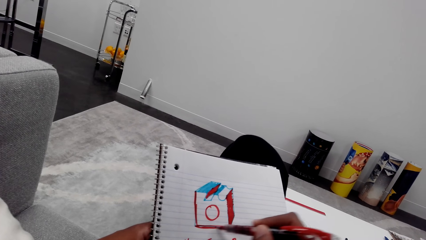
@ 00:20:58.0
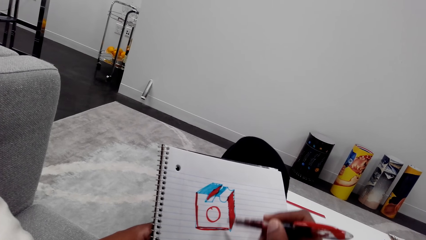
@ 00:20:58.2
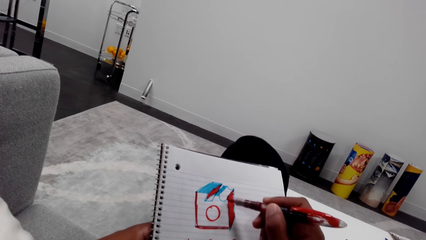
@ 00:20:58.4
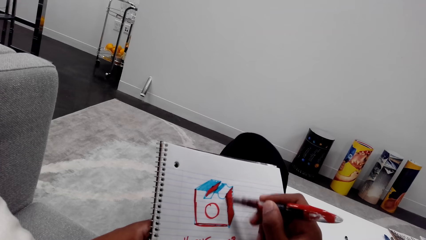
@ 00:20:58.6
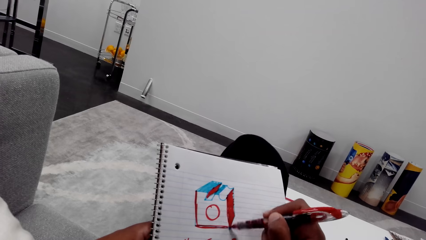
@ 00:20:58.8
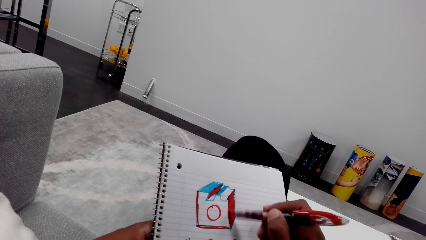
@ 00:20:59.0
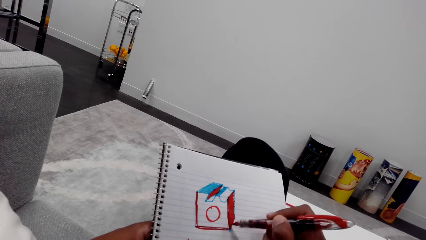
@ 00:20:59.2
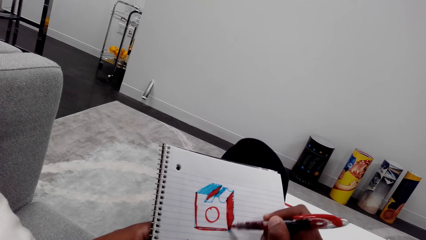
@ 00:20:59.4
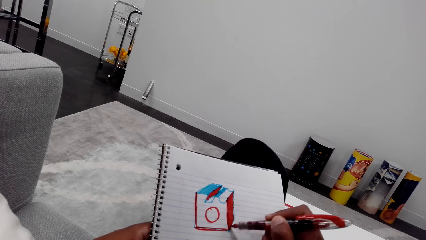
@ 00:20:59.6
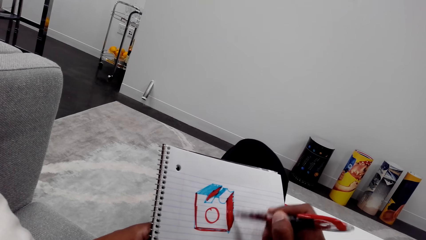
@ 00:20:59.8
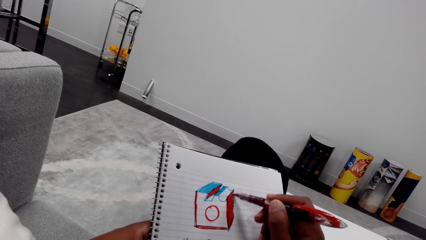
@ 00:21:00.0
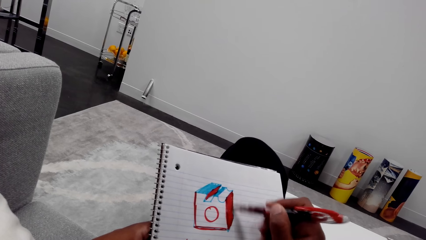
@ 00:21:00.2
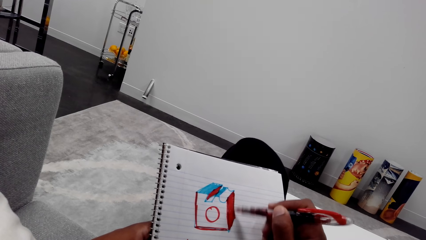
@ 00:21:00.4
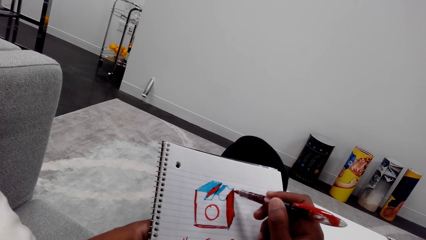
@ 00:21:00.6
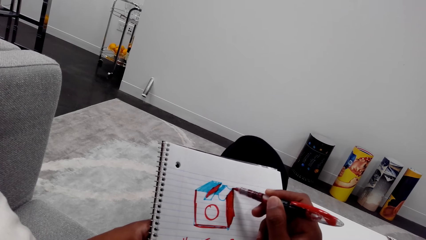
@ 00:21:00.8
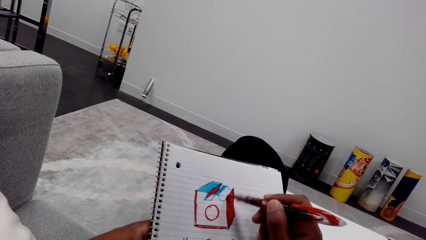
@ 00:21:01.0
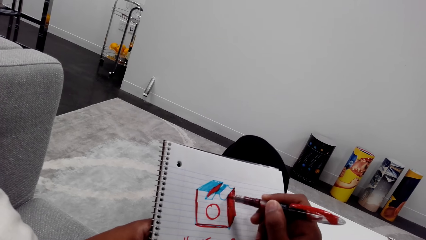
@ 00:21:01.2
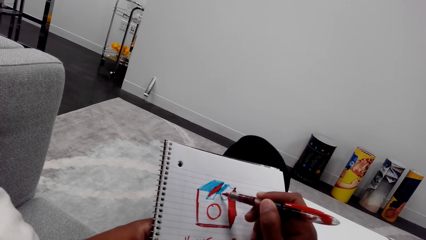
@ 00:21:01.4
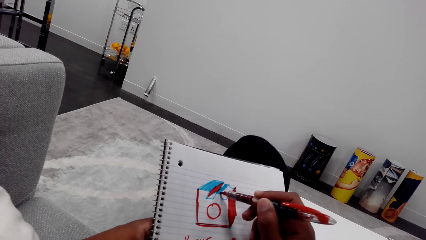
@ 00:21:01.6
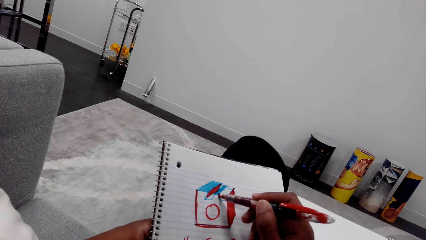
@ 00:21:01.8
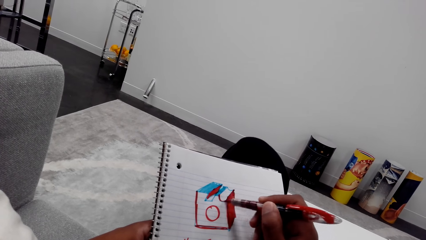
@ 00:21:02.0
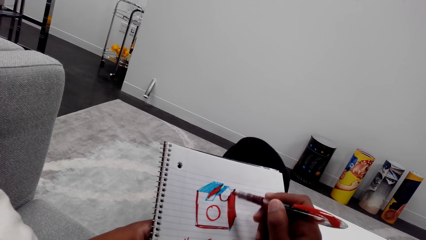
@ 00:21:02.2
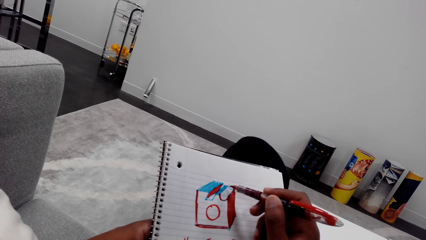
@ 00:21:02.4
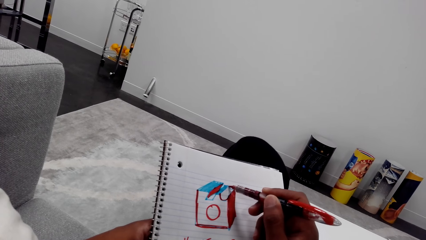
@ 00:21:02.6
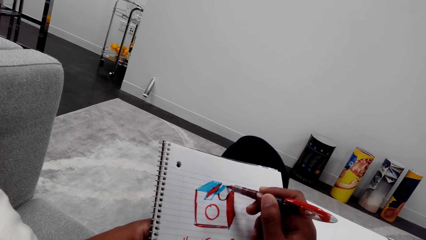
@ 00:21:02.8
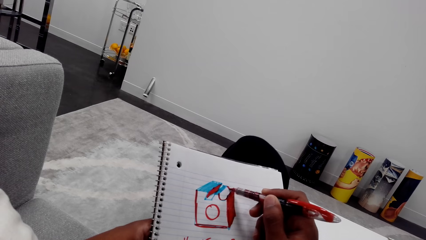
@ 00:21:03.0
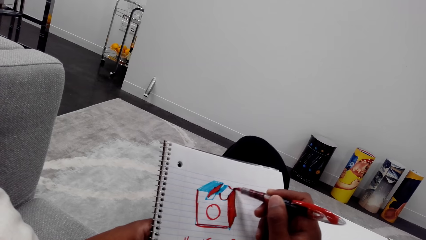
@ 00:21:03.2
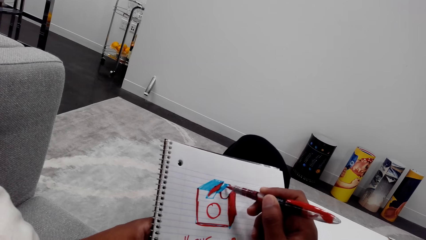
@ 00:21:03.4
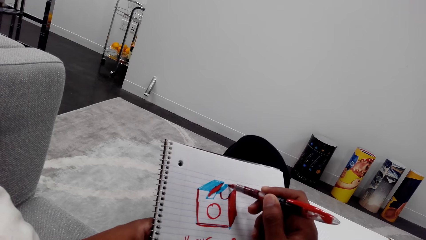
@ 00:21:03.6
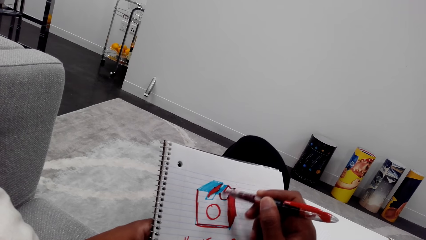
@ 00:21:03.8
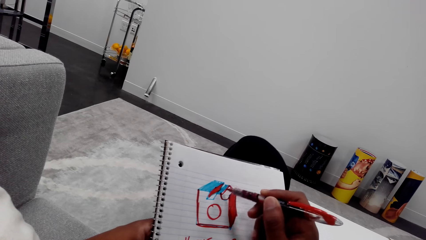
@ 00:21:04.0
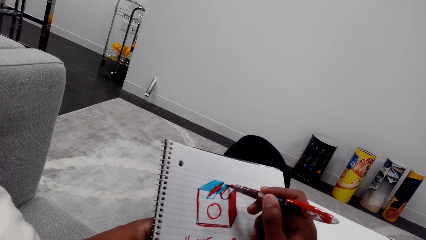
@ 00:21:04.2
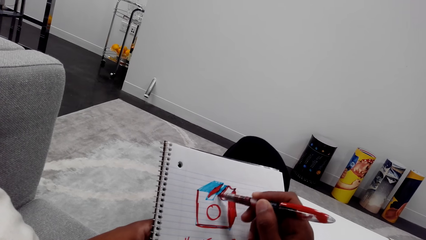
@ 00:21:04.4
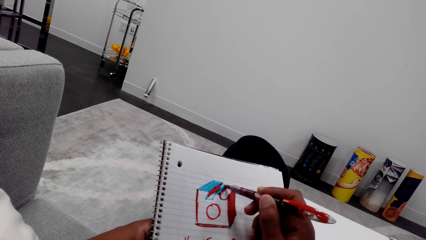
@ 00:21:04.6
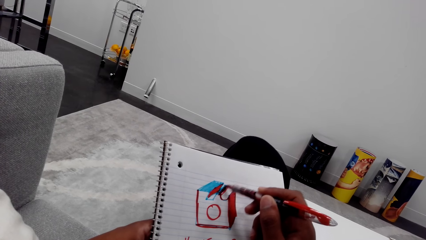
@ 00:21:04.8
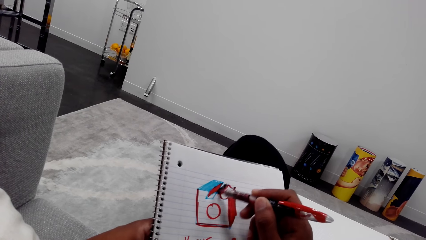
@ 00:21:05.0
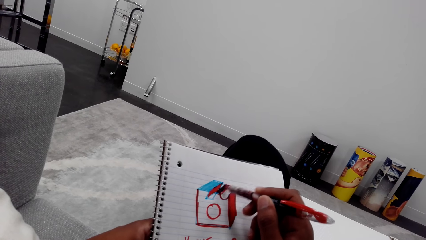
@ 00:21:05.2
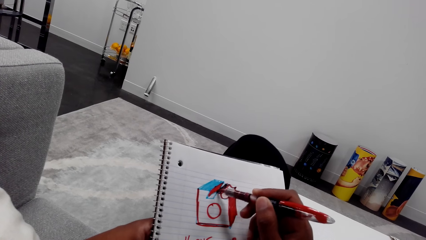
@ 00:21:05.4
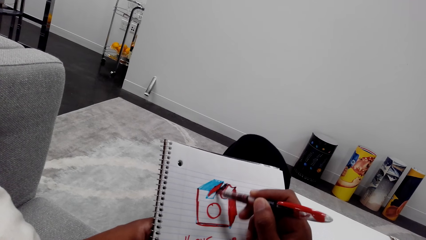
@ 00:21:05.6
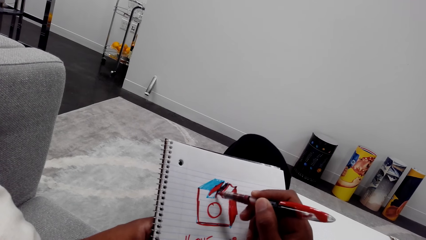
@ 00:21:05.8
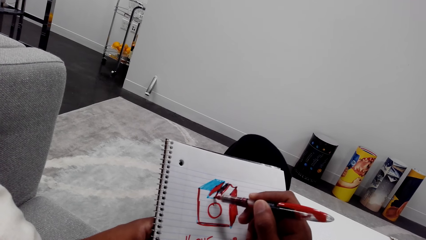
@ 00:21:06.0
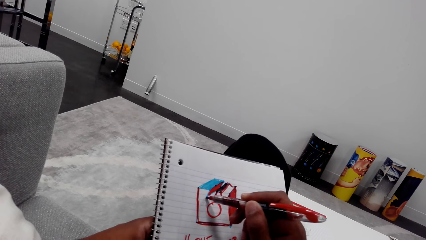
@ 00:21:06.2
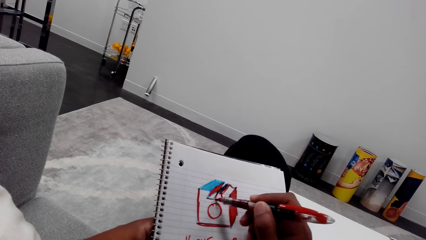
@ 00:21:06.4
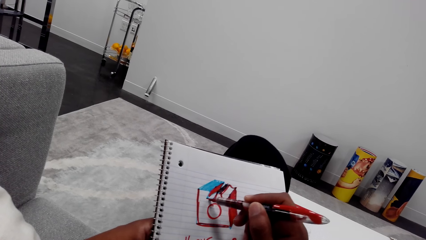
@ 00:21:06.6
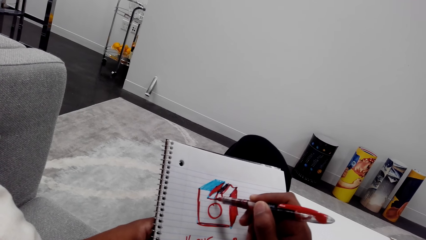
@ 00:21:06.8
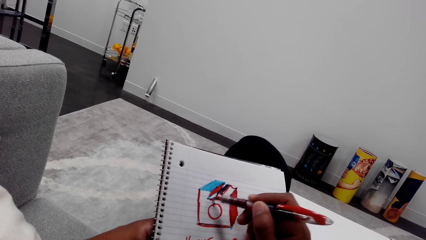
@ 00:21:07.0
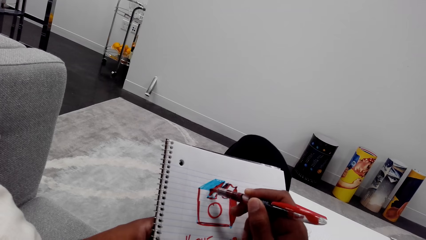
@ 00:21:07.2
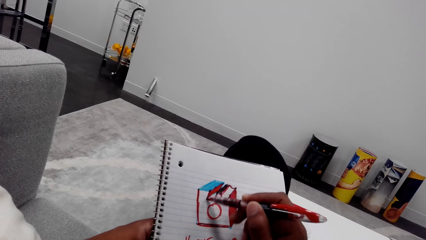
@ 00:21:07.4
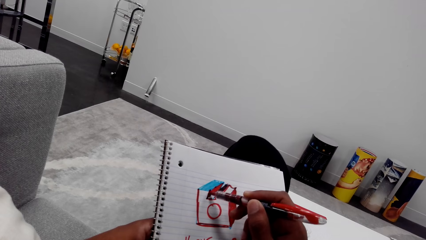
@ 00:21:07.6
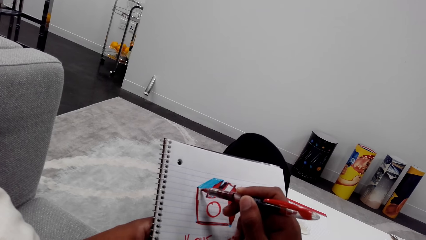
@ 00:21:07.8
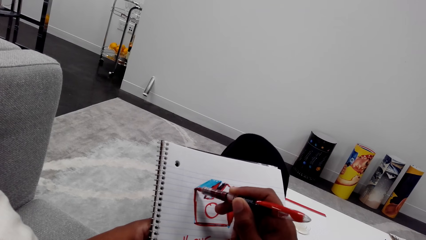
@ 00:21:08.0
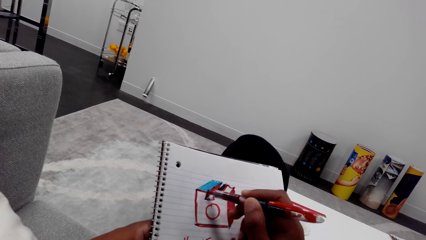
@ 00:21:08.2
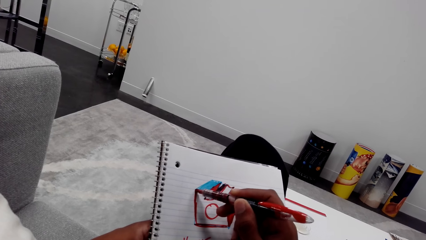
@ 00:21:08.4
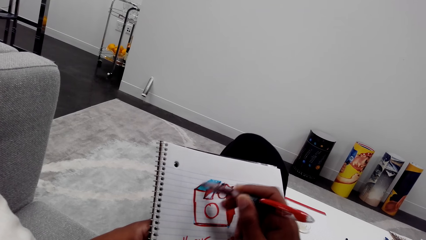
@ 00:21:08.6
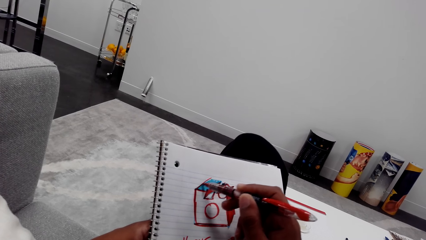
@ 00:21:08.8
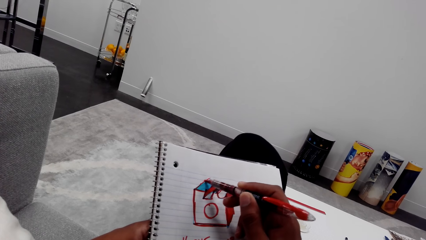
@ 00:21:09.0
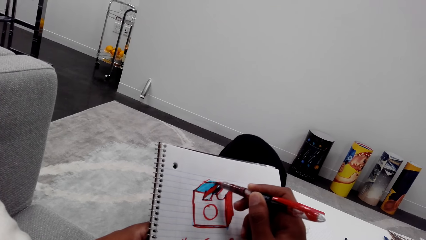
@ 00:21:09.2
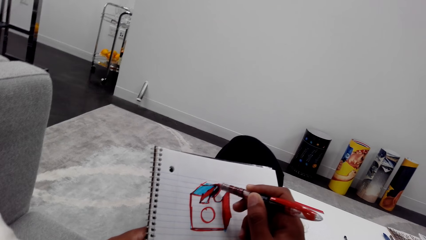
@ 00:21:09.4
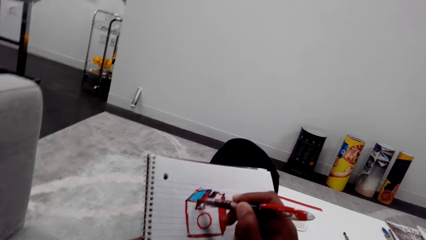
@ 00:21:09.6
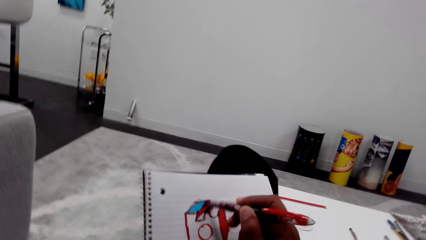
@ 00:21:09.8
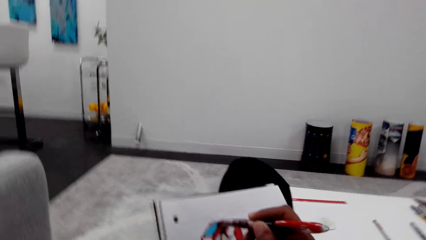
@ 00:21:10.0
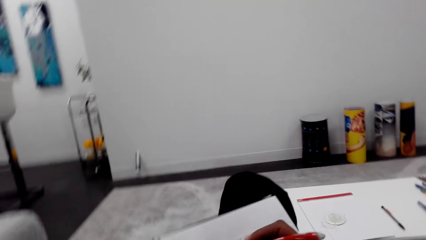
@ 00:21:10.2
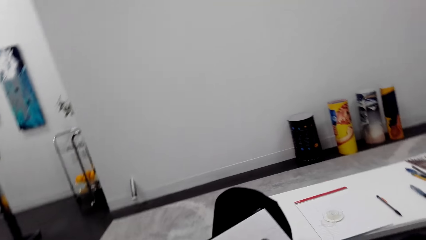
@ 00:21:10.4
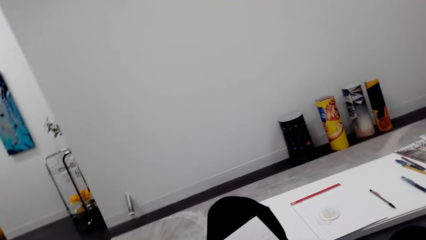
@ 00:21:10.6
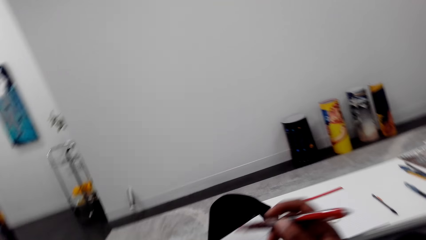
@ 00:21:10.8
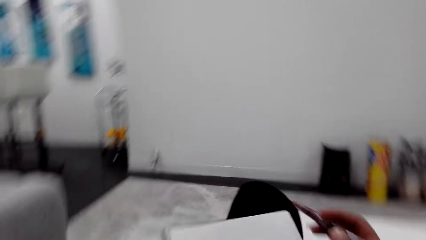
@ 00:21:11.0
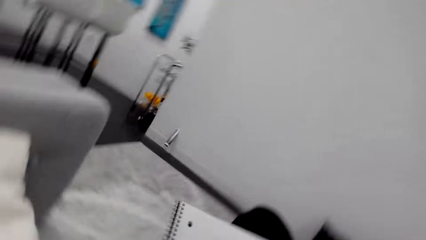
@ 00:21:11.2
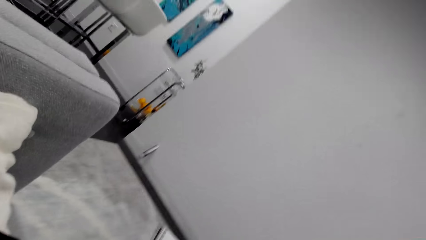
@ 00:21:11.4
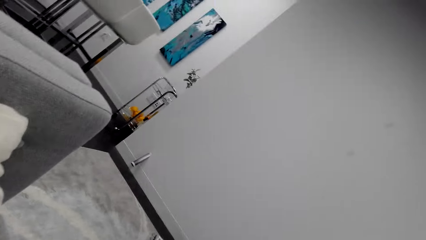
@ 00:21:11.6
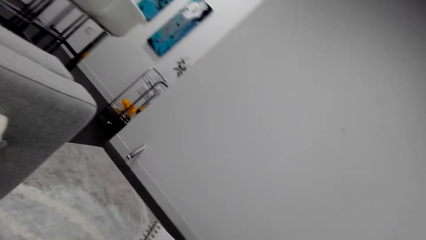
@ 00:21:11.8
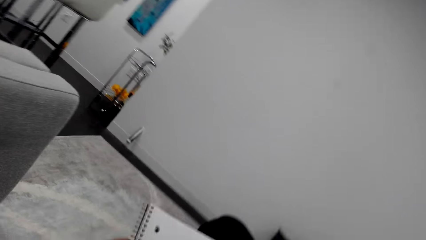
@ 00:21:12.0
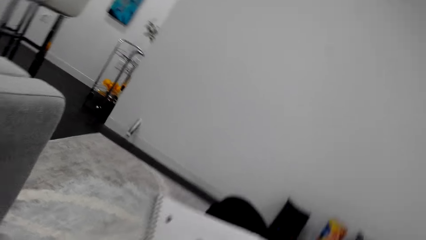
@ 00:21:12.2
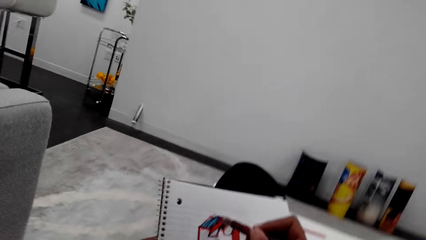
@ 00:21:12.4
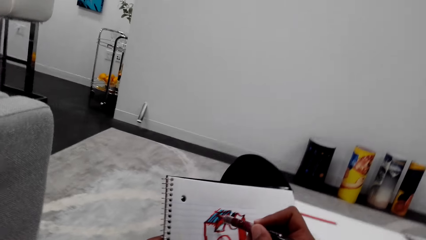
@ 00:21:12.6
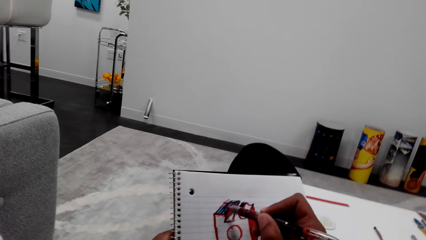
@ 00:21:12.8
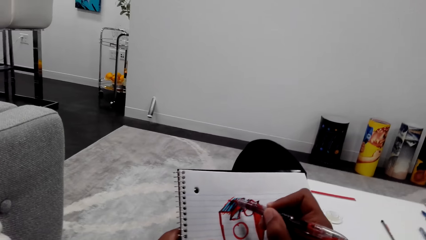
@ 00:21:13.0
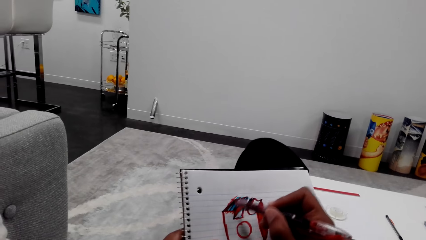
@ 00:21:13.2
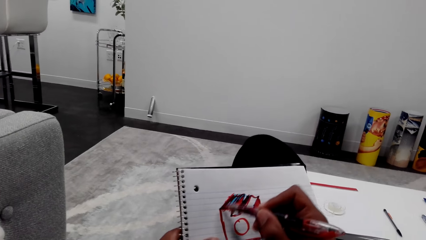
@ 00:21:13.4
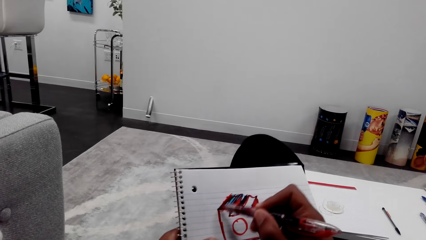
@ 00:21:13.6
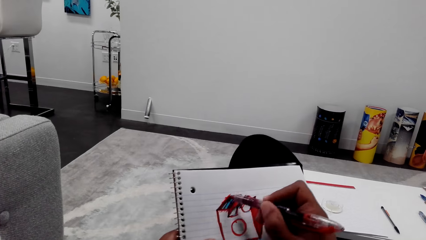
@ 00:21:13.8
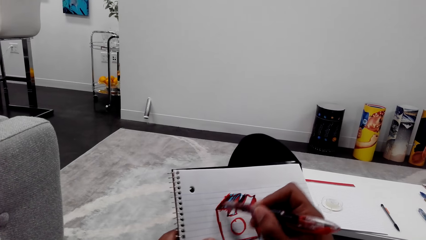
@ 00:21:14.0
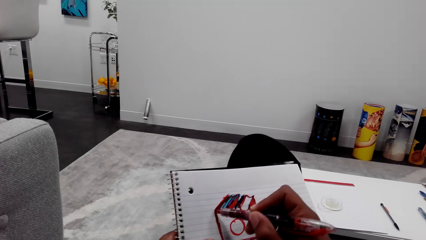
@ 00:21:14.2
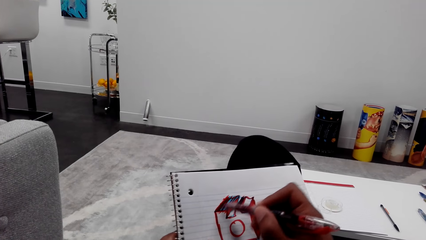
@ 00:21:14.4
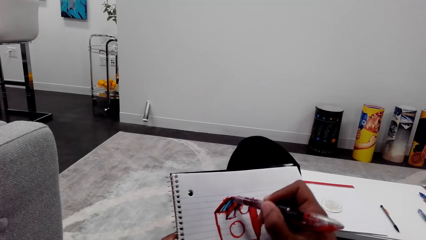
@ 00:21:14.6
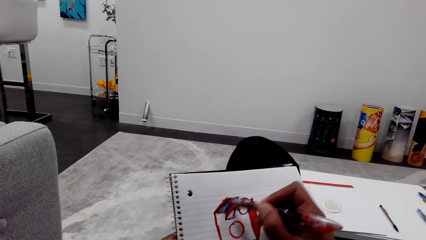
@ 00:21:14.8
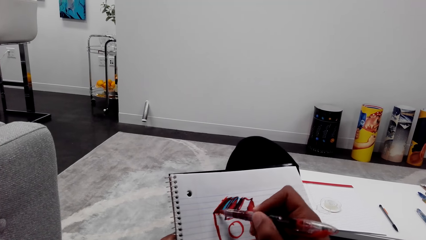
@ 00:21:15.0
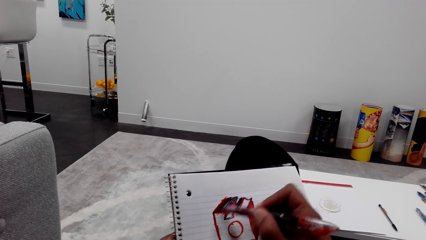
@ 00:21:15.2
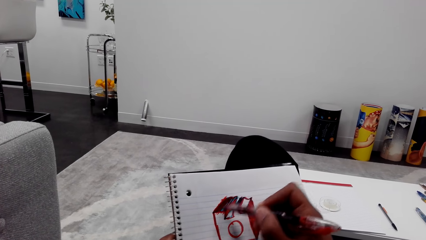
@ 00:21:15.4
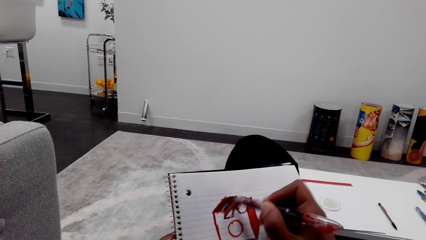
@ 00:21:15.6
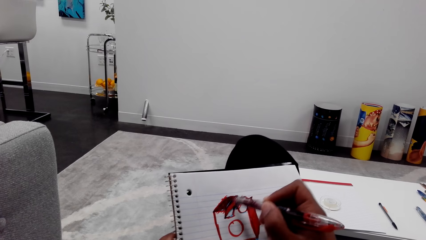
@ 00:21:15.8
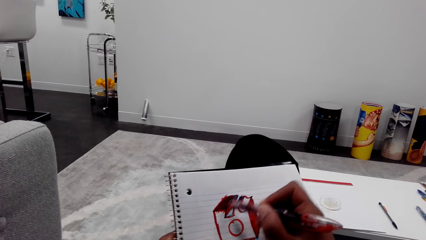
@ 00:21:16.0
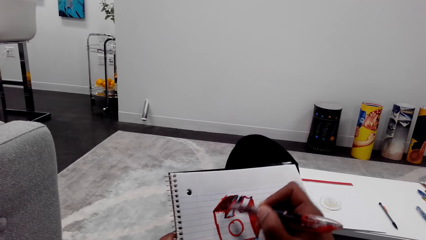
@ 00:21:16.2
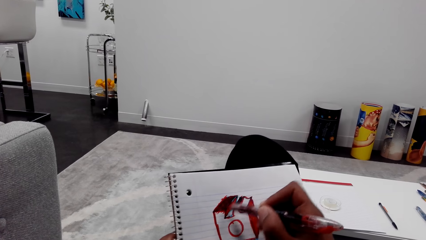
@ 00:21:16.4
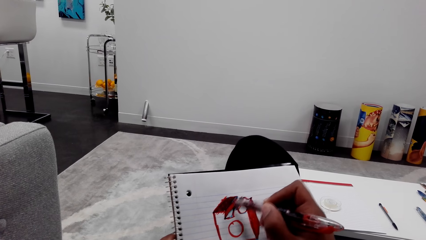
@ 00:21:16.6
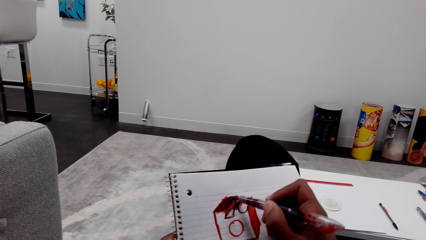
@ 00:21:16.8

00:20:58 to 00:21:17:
The camera wearer looks around. He turns his head. He lifts the marker pen. He looks around. He draws on the book with the marker pen.
